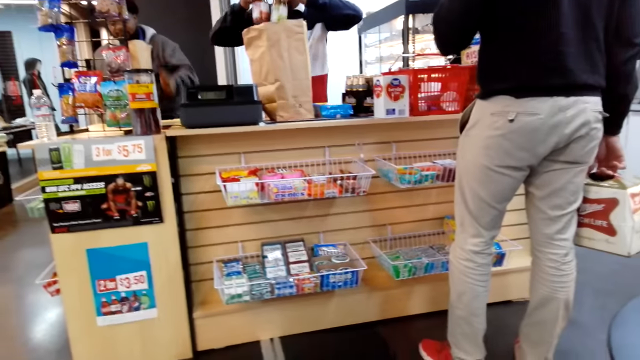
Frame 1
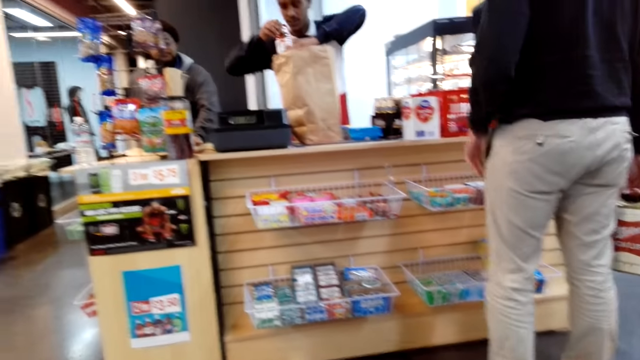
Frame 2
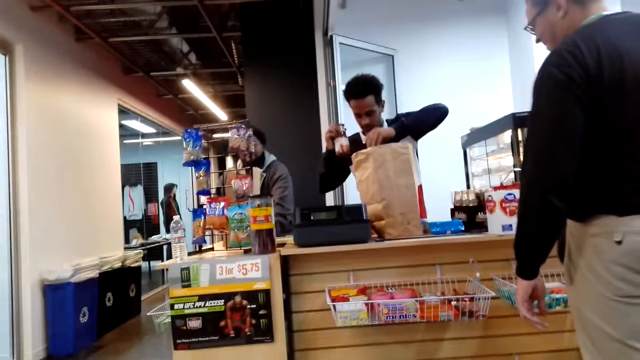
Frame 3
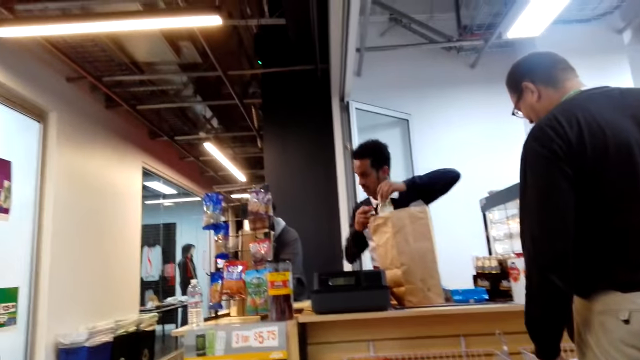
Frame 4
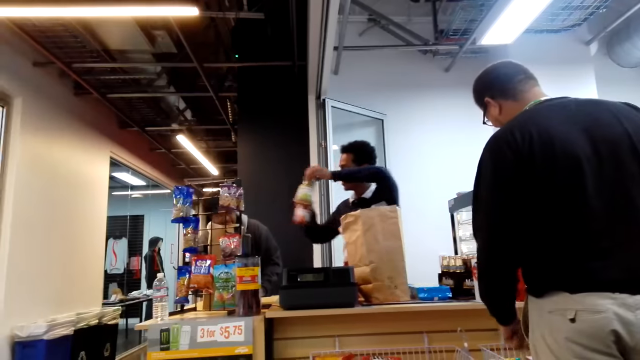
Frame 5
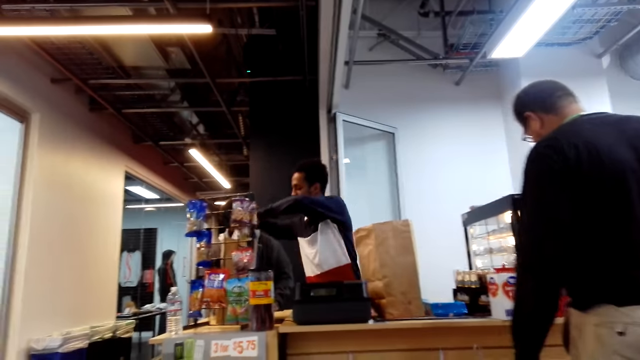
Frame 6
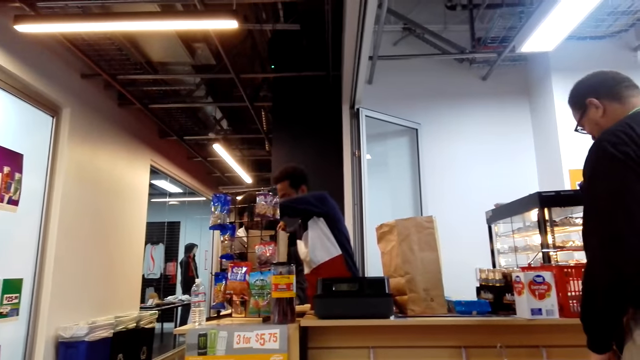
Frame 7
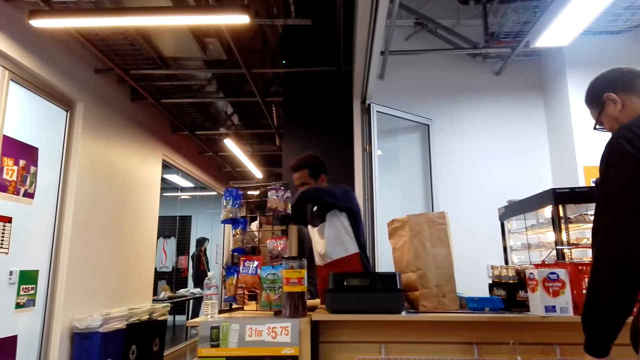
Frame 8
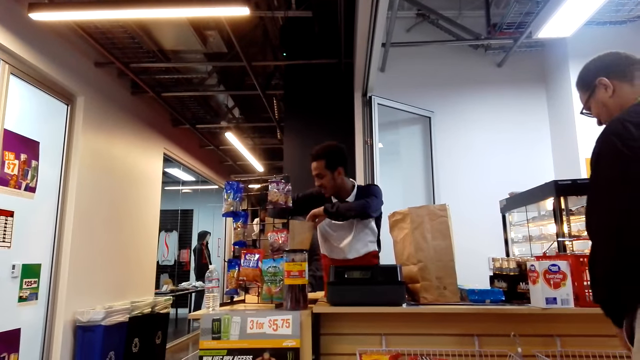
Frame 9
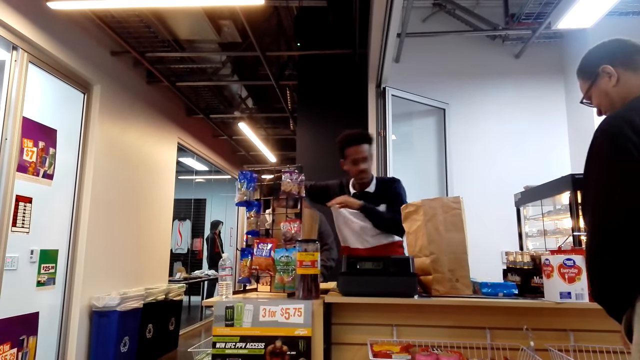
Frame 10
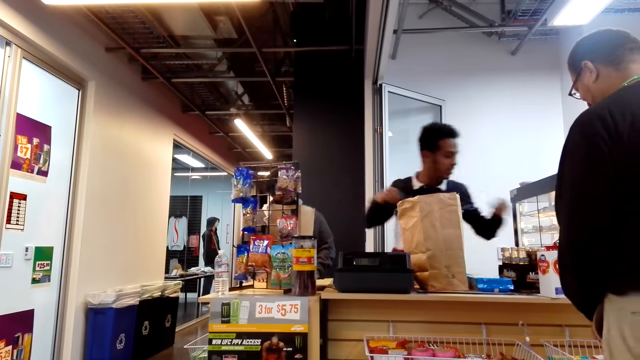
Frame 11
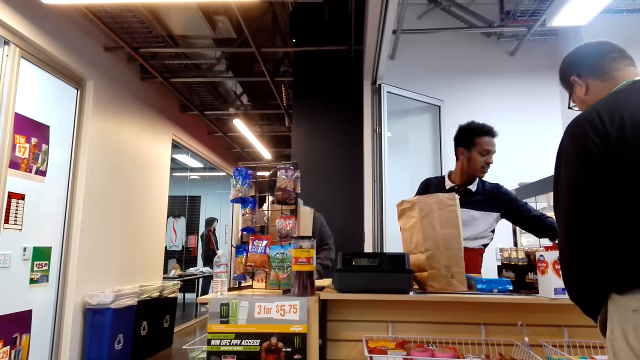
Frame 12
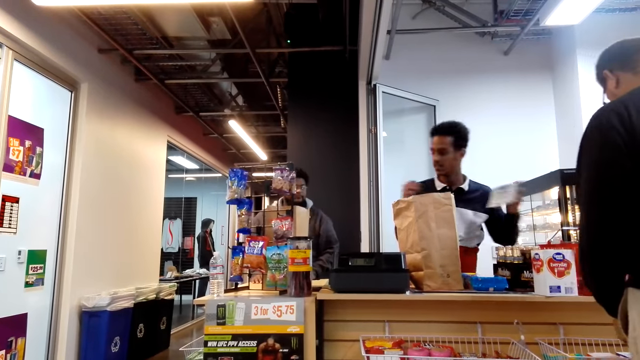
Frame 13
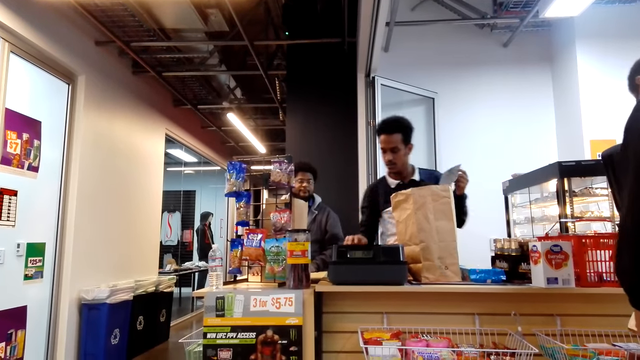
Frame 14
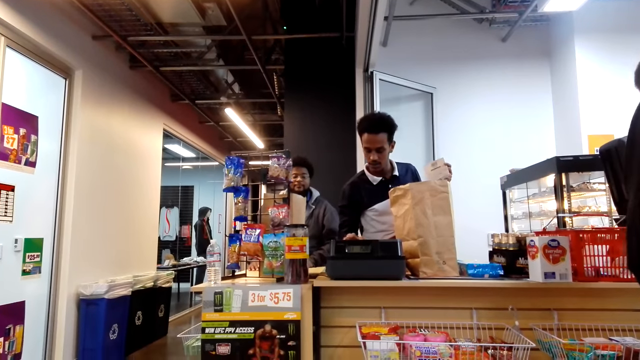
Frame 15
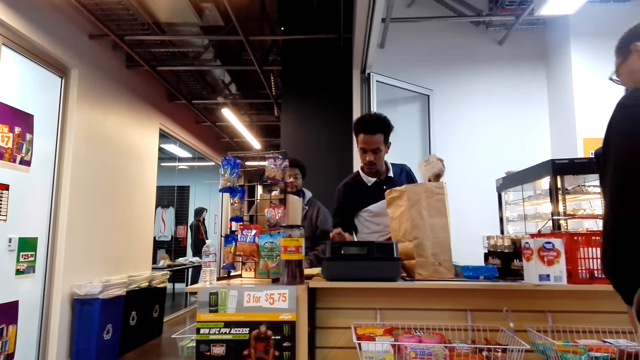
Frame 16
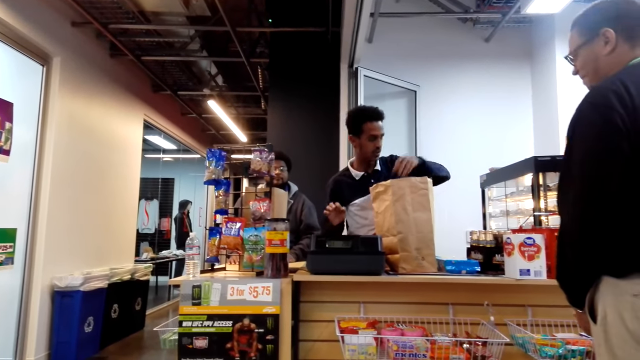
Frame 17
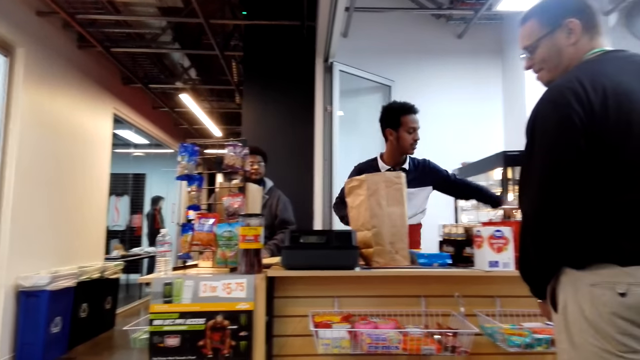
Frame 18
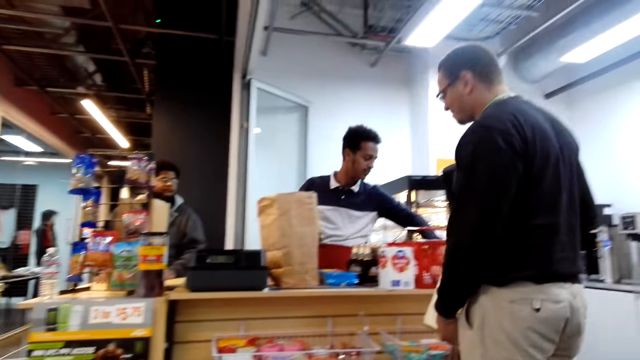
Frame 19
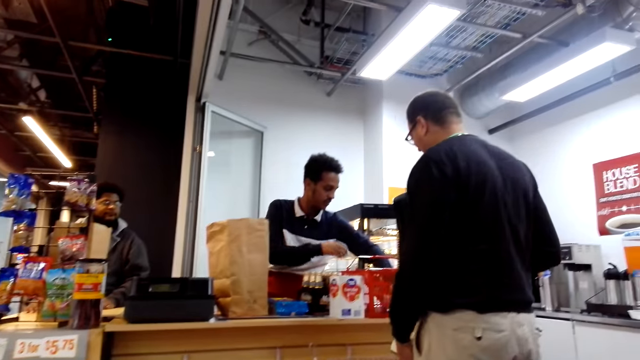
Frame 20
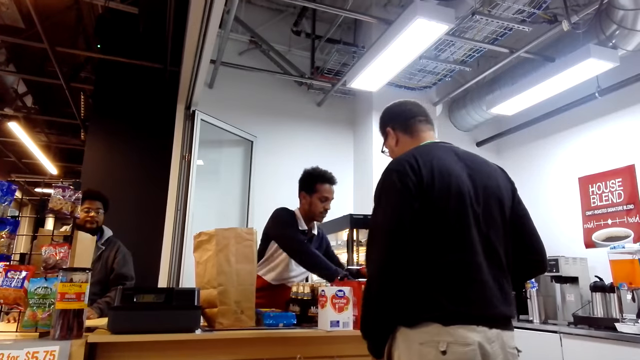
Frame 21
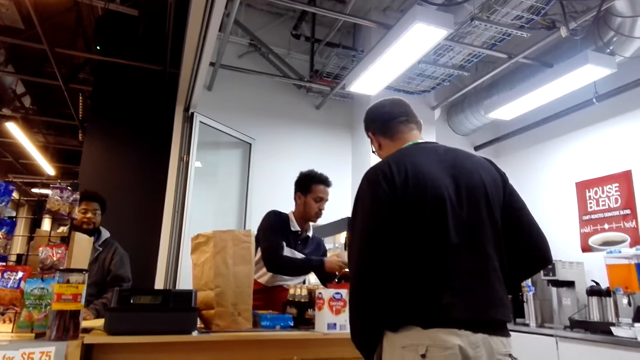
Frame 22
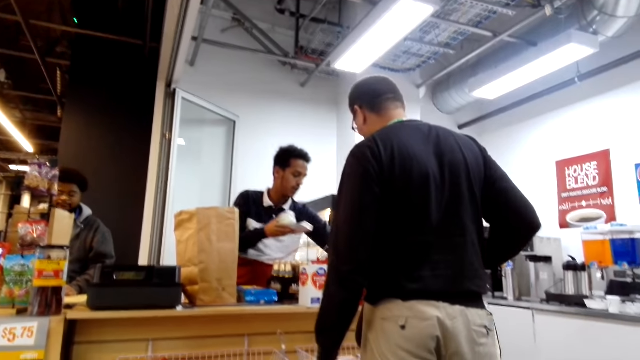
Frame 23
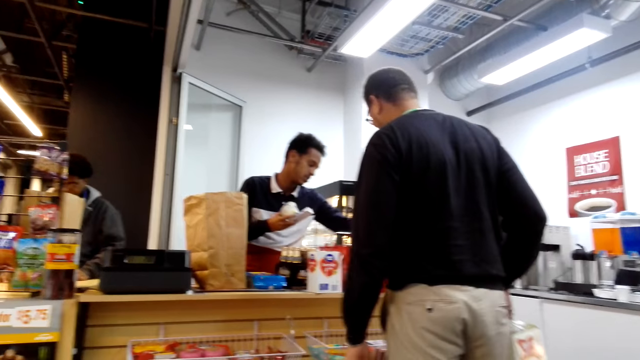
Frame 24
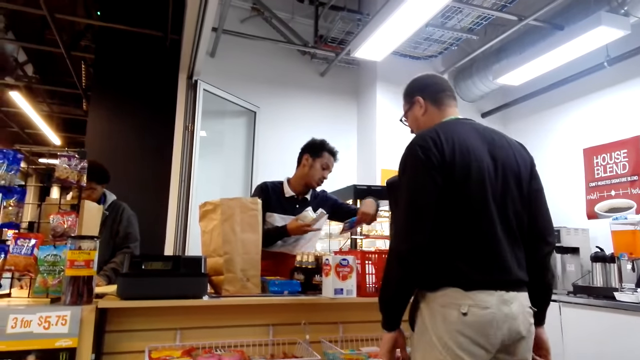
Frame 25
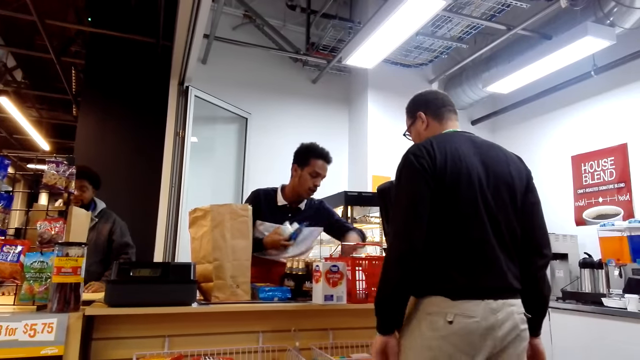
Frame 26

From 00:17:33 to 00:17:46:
A man puts something in a khaki bag, picks up something from the shopping basket, dials the machine, puts something in the khaki bag, and picks up something from the shopping basket.

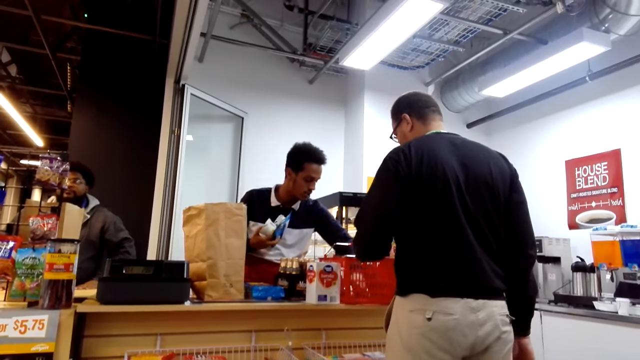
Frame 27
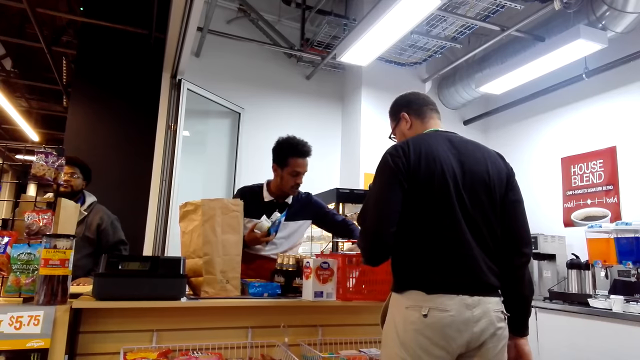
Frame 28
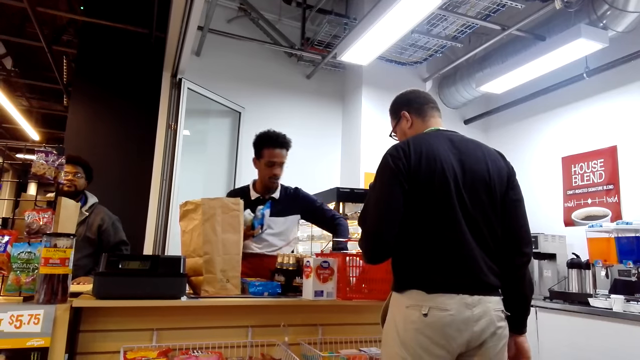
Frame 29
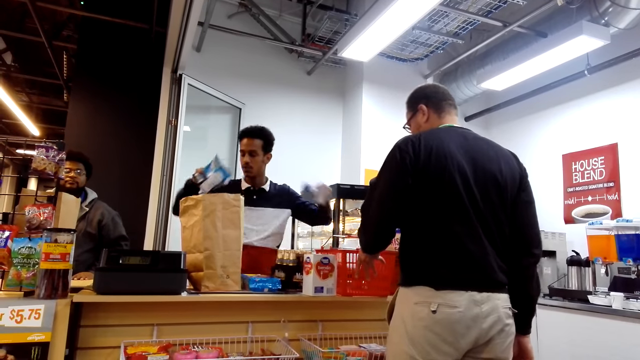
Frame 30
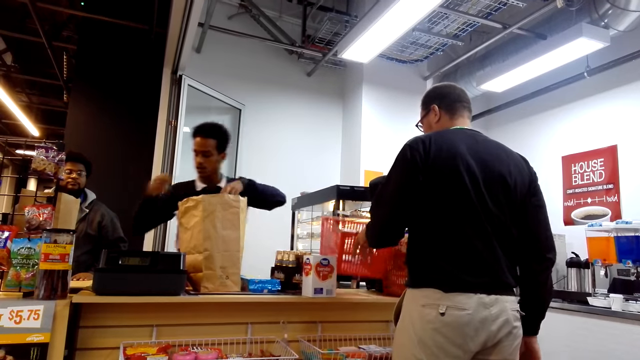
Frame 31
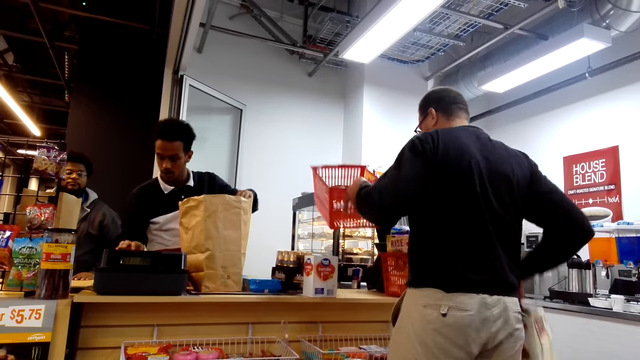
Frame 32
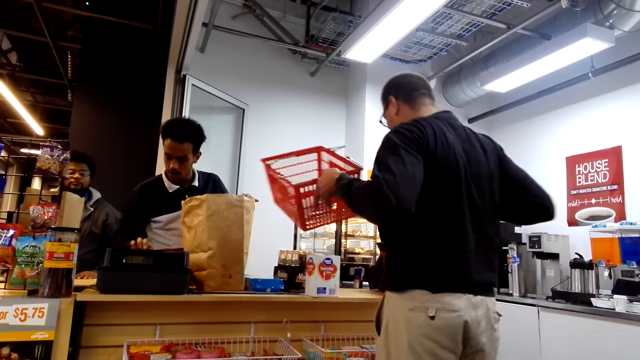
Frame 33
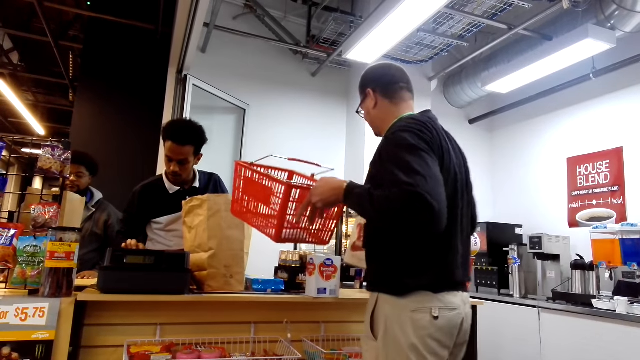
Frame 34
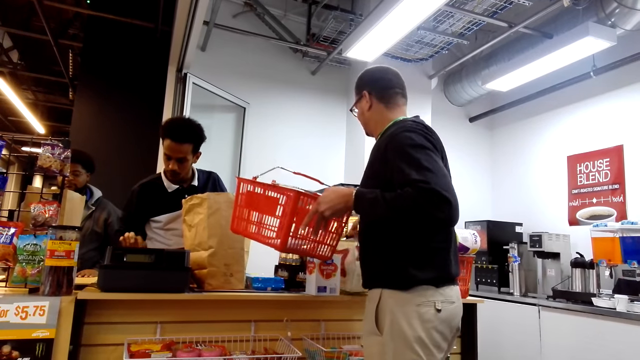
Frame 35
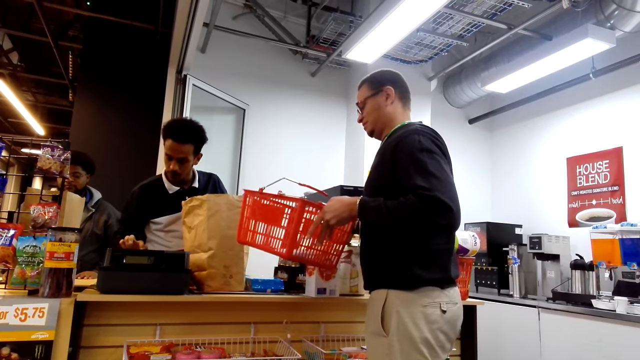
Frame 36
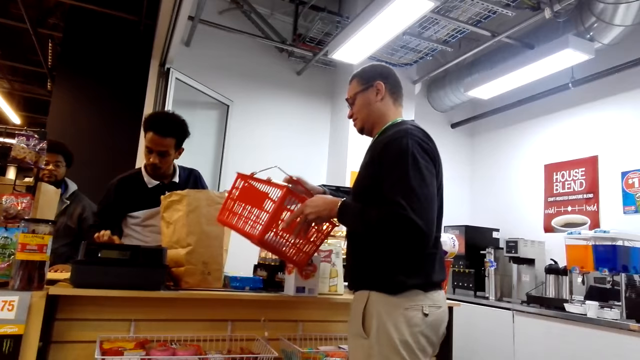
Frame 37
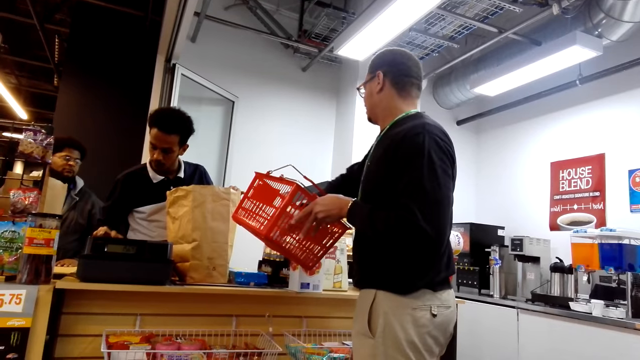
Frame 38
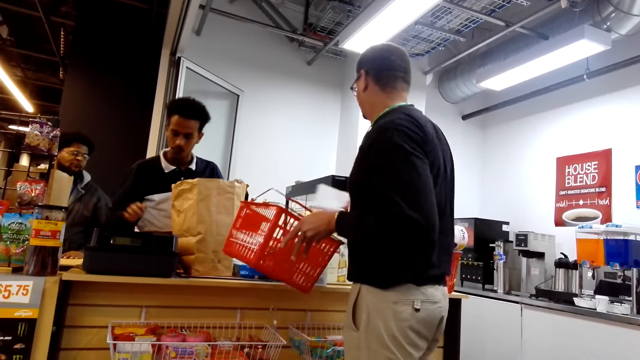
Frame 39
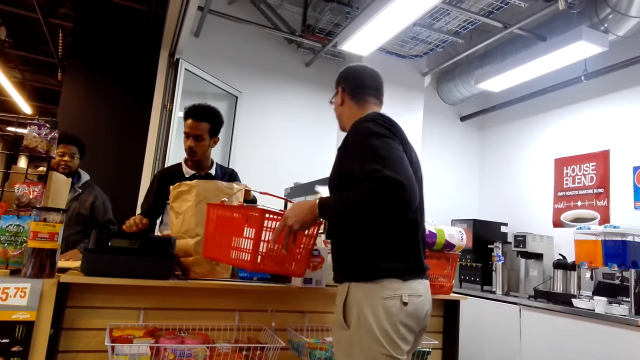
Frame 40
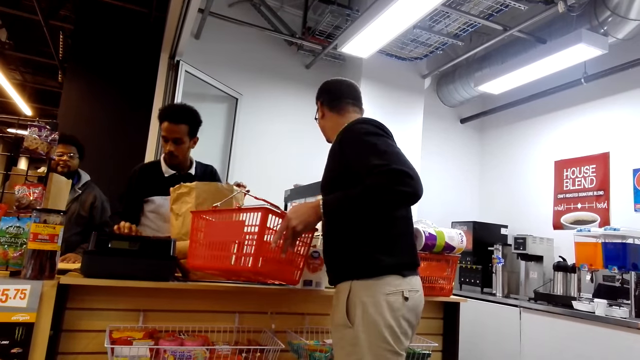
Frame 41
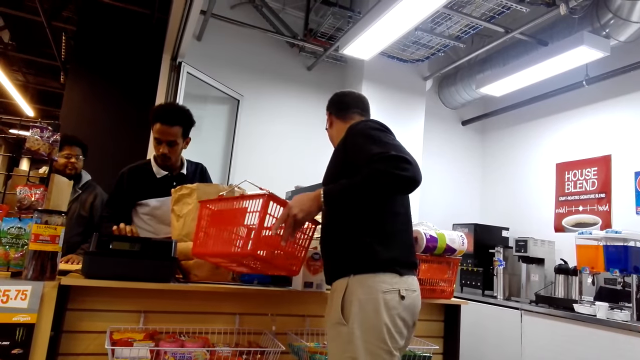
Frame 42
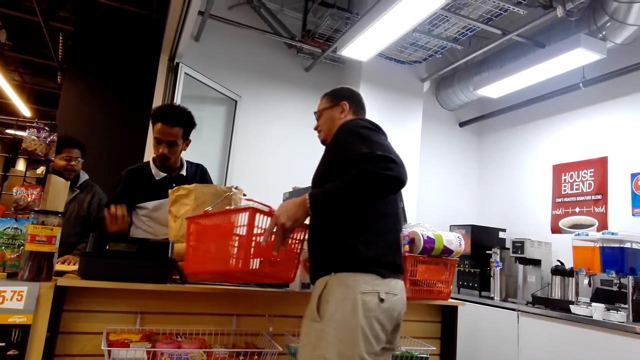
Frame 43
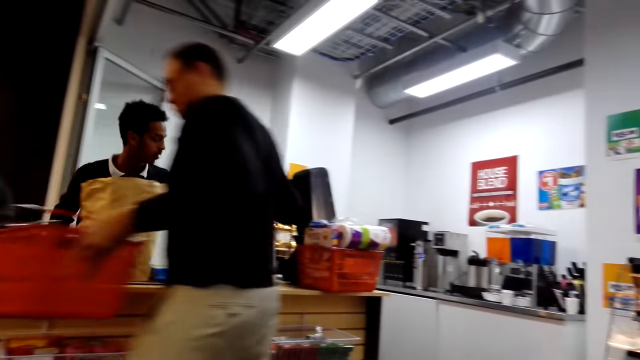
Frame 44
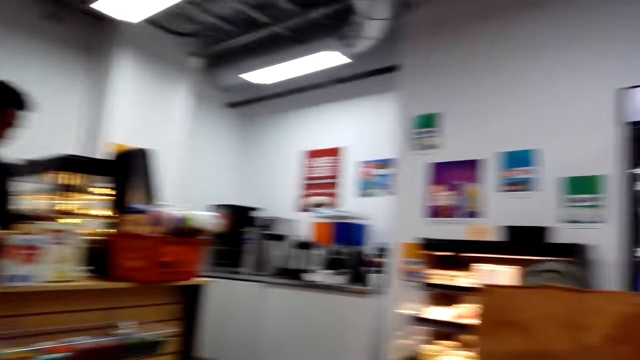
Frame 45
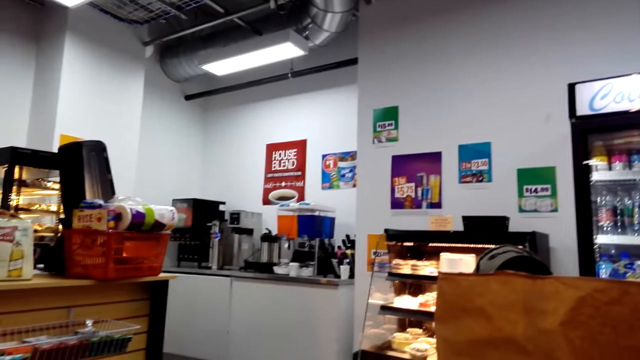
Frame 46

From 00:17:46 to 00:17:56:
A man picks up a shopping basket. Another man puts something in a khaki bag and dials a machine. The first man puts drinks on the counter, removes something from the shopping basket, and puts something down. The camera wearer looks around.
